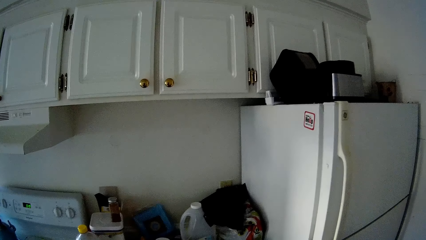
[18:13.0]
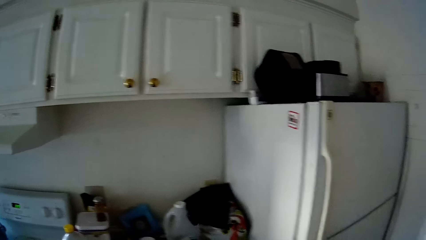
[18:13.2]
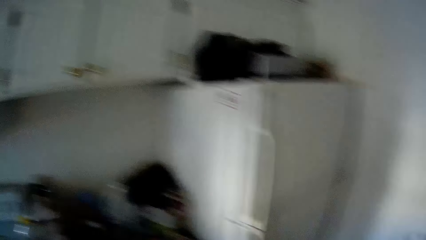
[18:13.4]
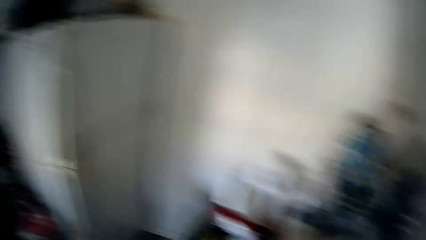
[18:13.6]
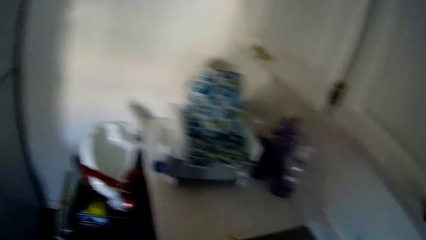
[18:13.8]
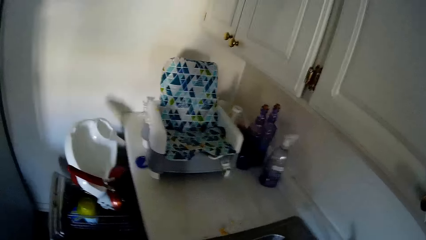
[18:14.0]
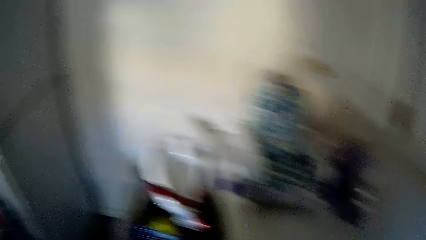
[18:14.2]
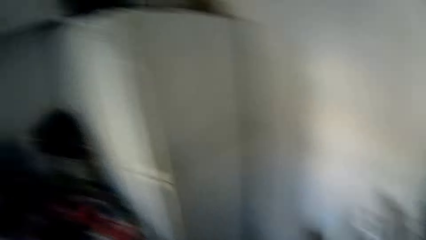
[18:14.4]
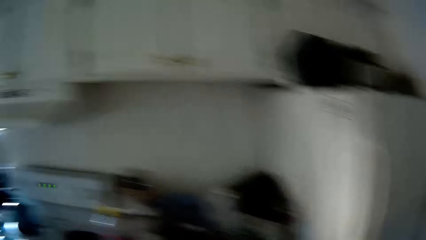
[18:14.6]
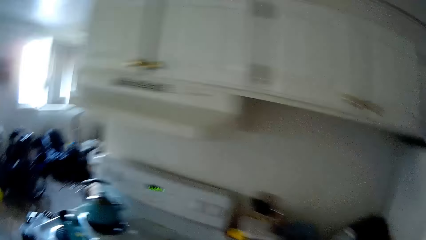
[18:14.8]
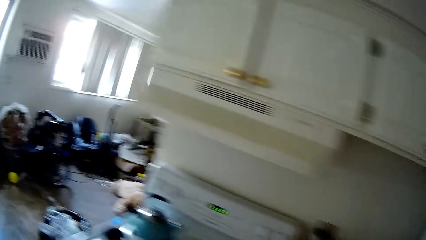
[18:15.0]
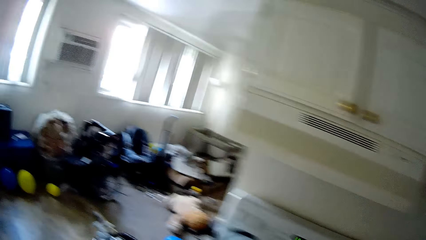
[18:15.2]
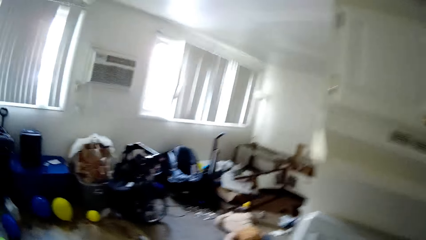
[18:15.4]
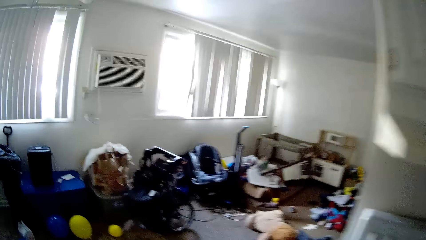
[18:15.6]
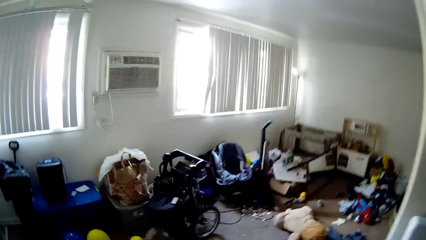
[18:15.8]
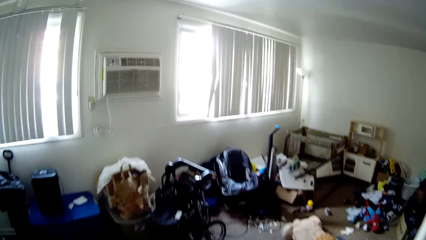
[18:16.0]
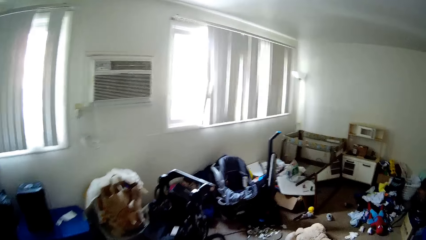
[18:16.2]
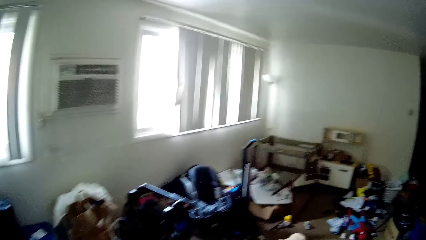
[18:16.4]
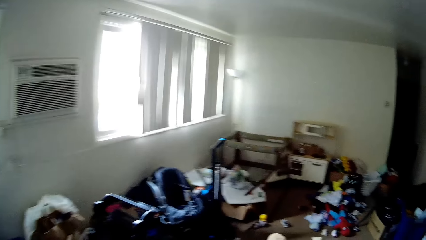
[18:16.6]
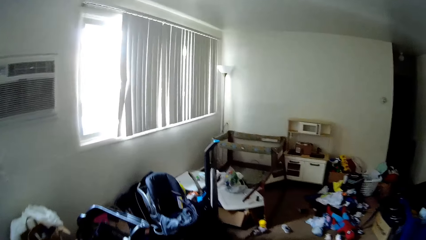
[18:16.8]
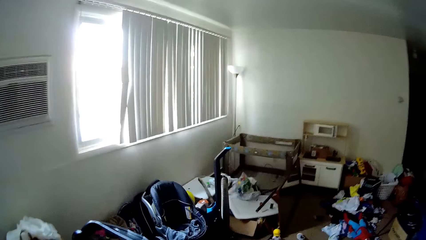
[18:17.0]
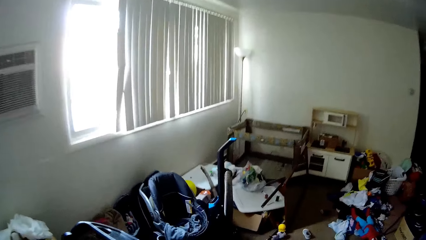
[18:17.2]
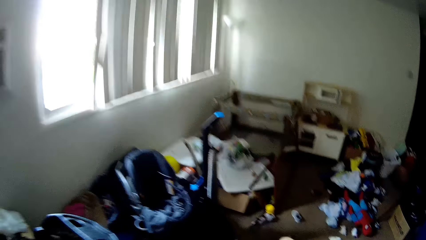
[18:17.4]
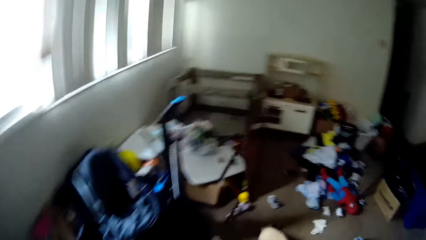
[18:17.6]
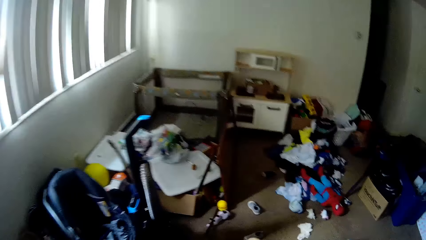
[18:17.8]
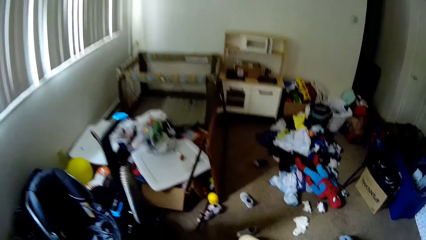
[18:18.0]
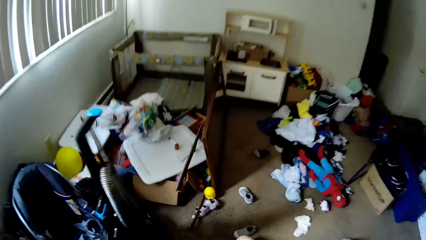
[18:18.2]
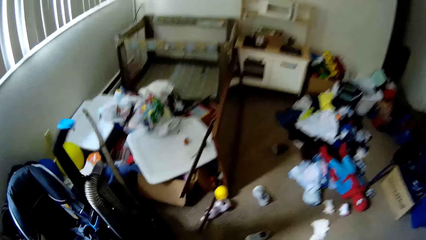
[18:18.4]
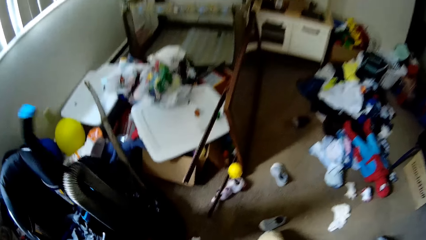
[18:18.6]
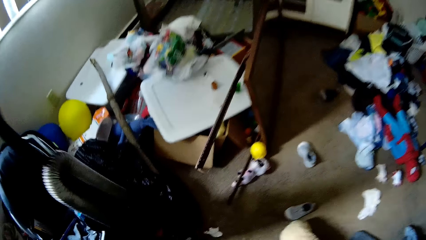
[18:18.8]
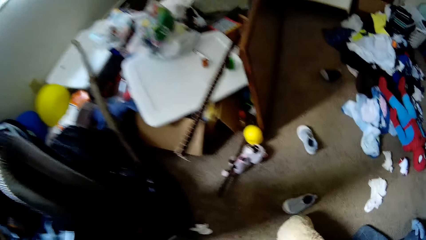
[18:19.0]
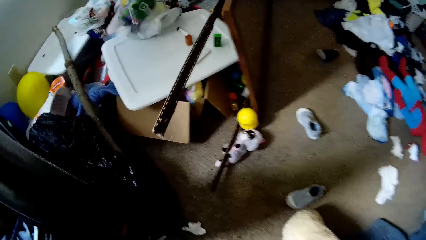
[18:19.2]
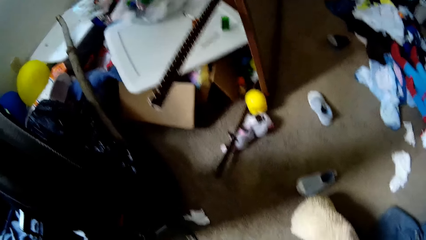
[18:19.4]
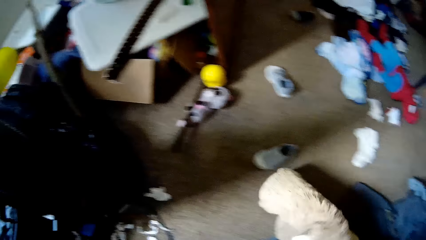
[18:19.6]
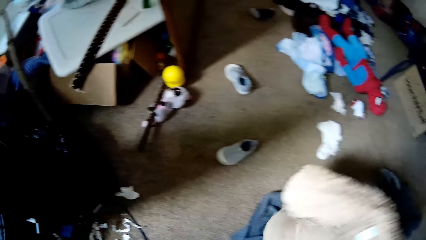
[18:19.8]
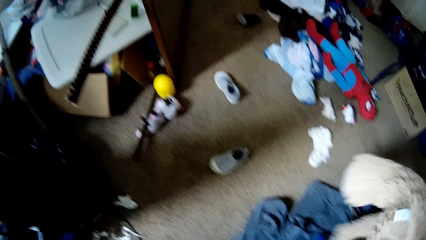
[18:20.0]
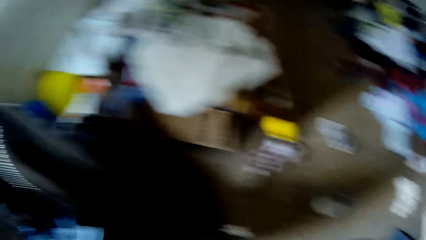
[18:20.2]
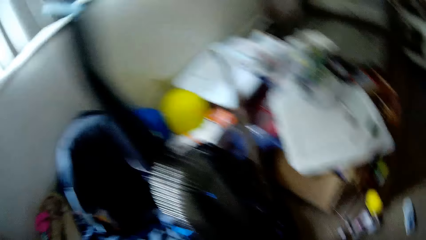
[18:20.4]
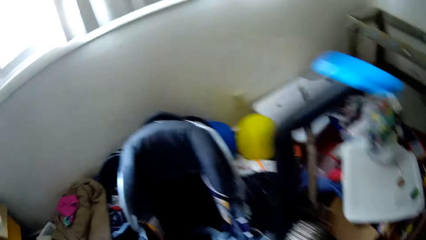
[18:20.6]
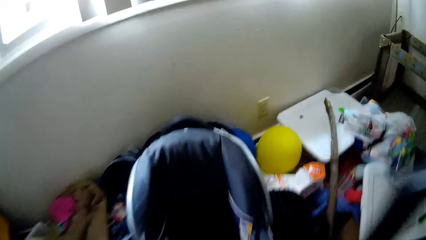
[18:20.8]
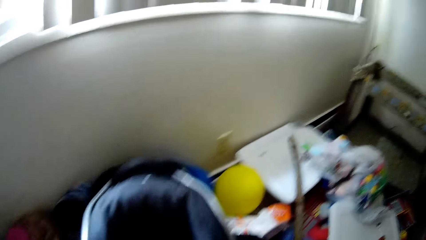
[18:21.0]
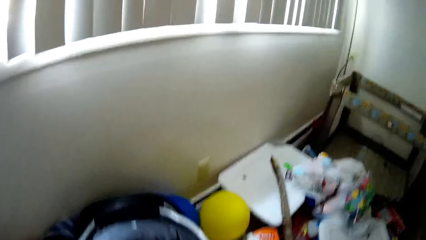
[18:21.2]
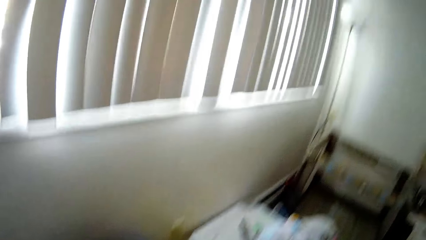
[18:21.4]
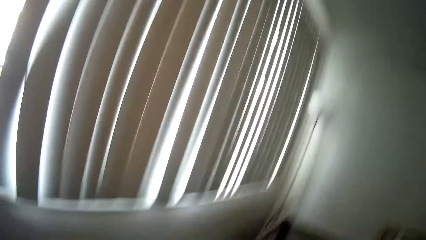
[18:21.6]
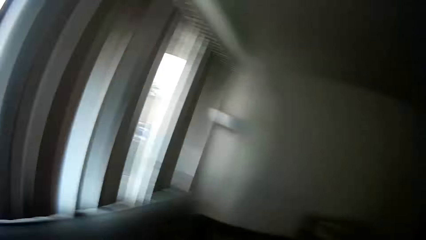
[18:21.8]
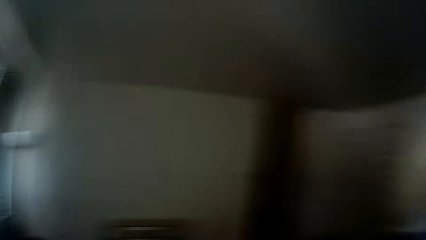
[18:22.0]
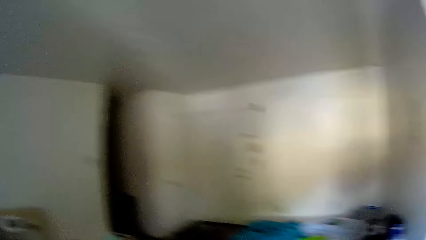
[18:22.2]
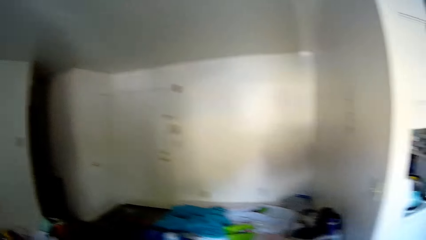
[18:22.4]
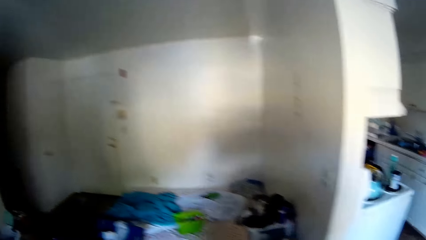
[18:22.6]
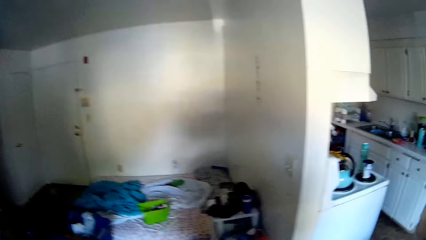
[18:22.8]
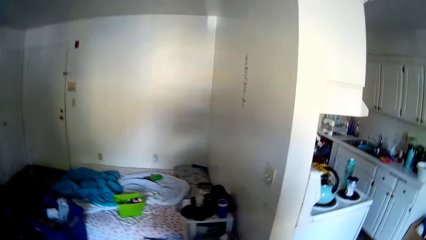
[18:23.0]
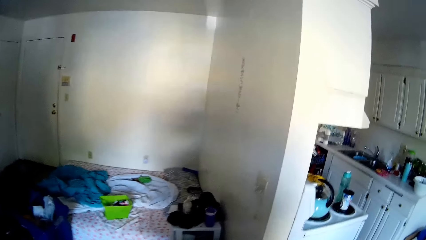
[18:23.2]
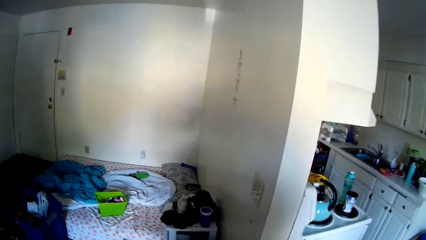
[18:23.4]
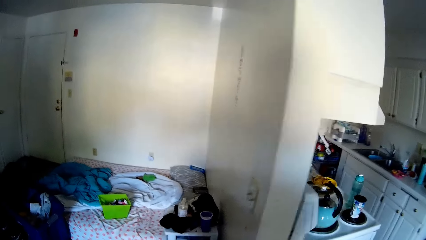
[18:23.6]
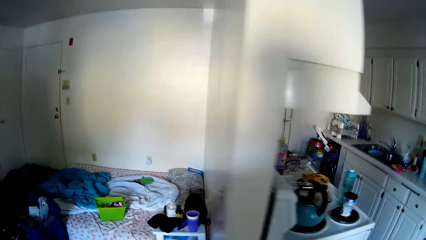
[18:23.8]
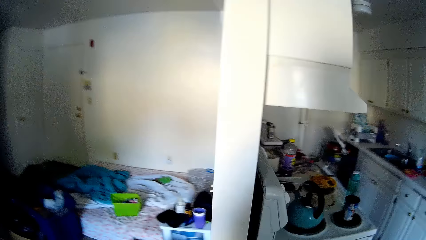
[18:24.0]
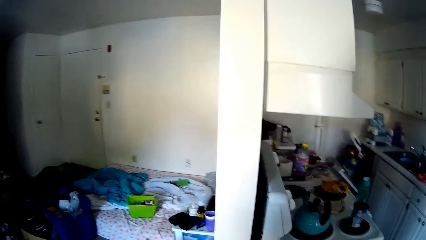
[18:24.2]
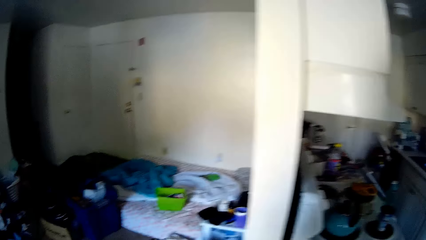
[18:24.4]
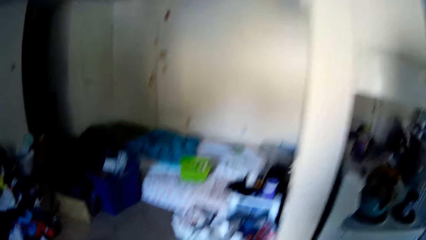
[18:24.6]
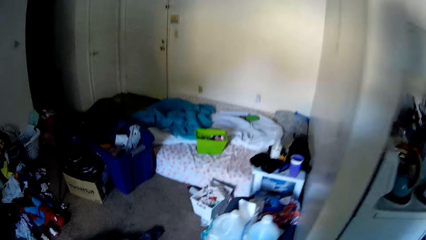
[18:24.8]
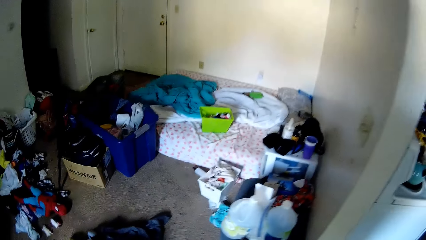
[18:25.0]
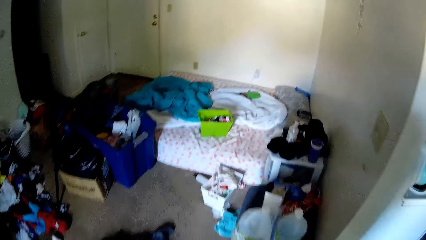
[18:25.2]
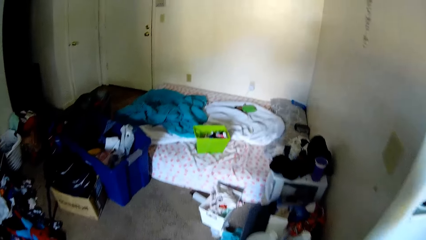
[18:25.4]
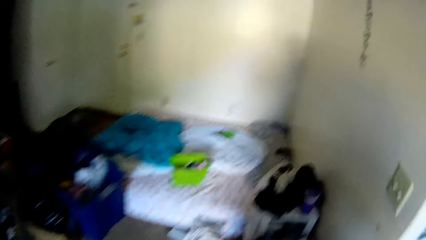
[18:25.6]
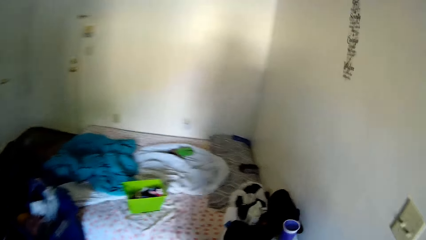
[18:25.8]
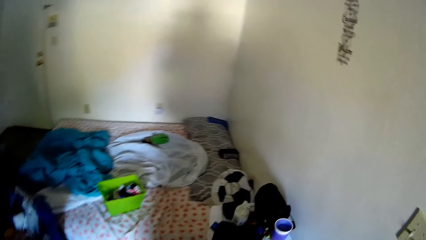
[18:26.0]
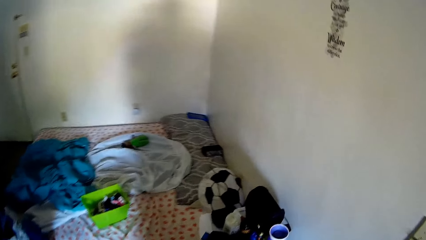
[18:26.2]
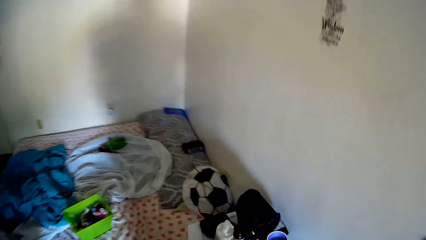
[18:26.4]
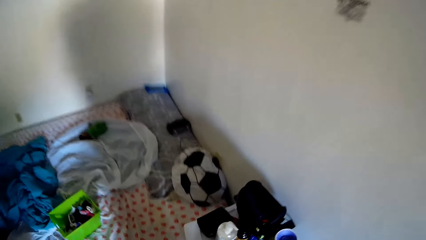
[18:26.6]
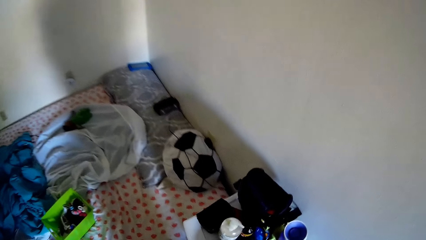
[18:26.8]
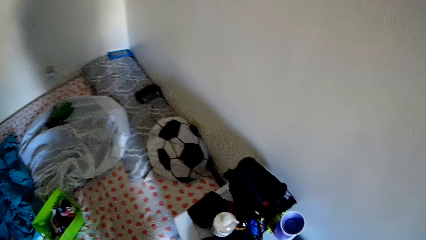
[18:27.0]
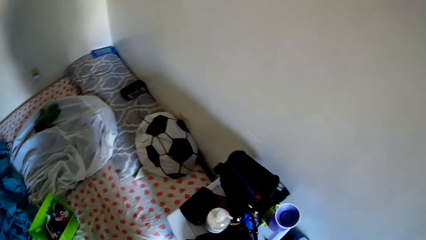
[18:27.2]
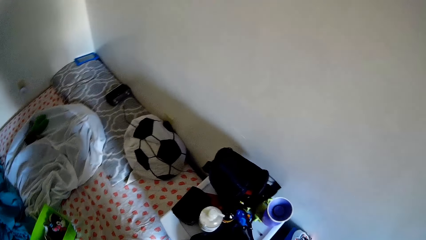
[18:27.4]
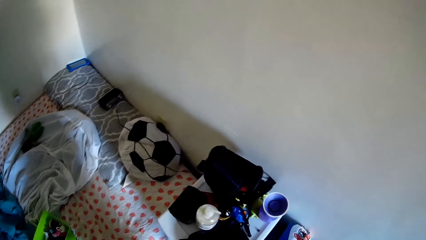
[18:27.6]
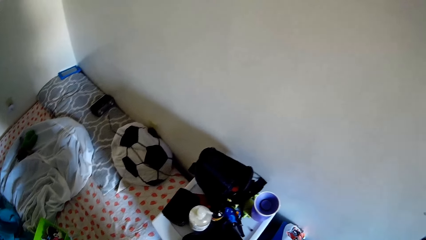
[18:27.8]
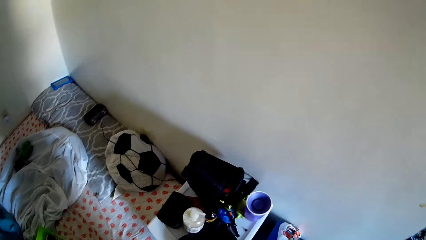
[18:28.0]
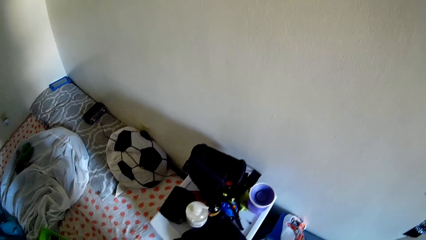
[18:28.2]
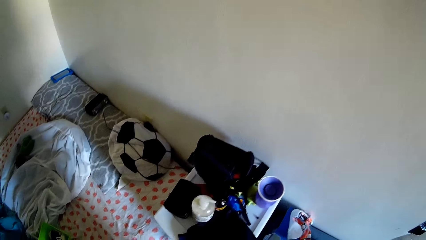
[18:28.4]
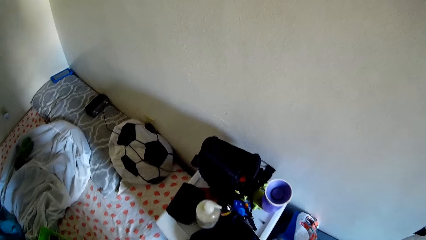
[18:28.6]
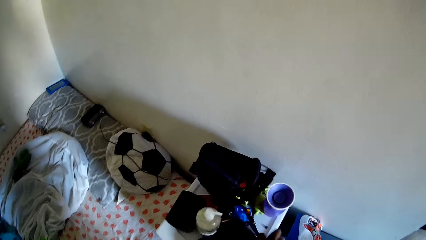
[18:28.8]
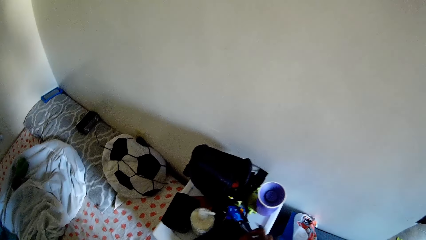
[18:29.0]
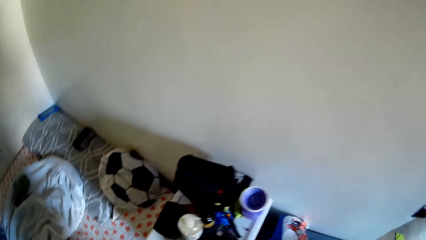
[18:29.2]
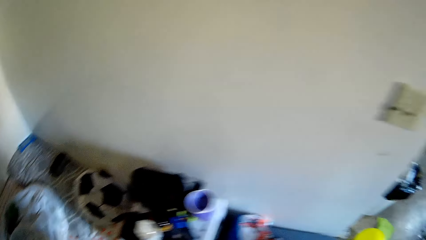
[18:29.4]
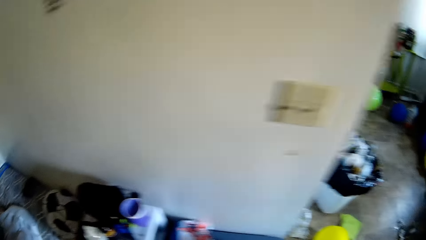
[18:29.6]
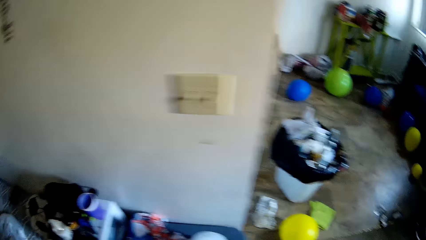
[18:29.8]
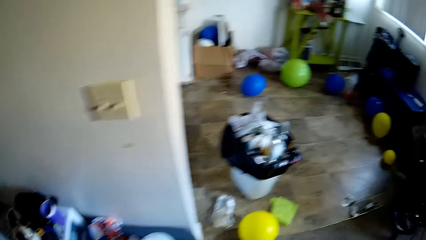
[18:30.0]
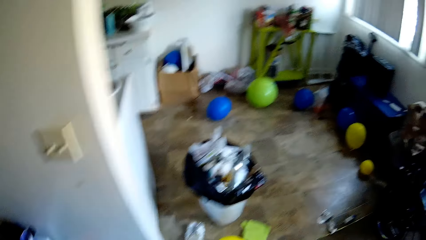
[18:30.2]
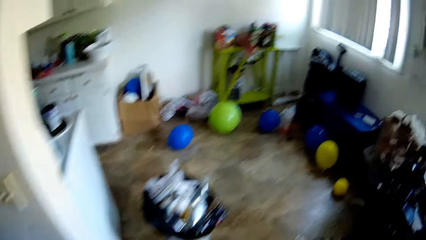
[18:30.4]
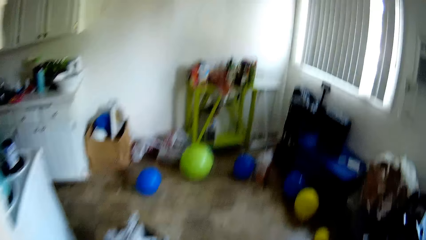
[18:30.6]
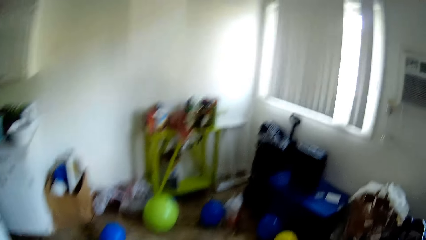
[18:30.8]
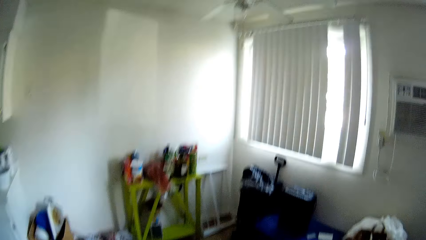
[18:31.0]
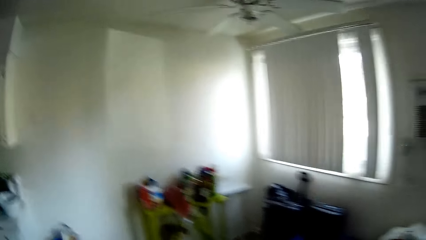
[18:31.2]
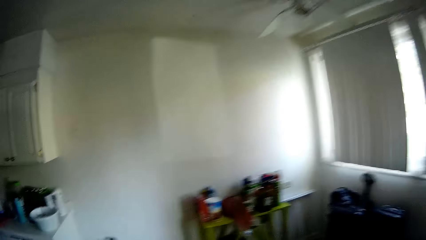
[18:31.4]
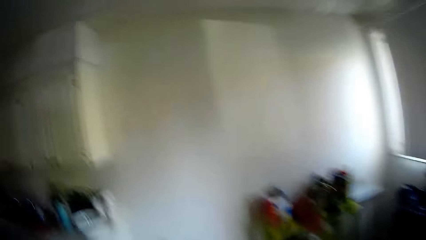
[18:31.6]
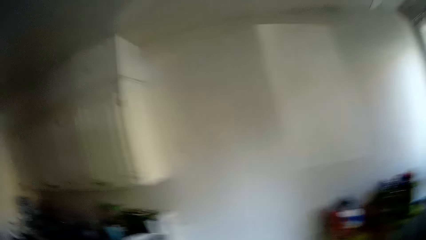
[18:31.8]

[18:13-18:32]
The camera wearer walks toward the window. She sings. She moves a cloth or teddy bear on the floor with her right hand. She moves around the window. She looks around. She walks around the room.
